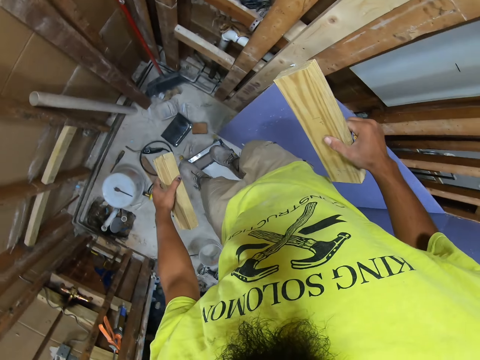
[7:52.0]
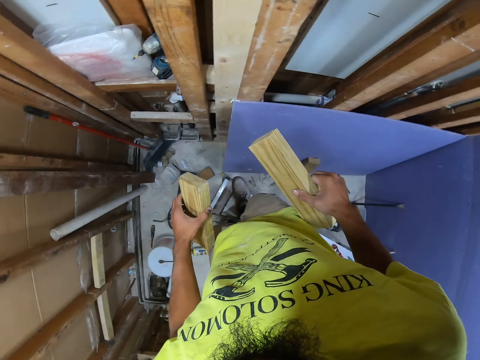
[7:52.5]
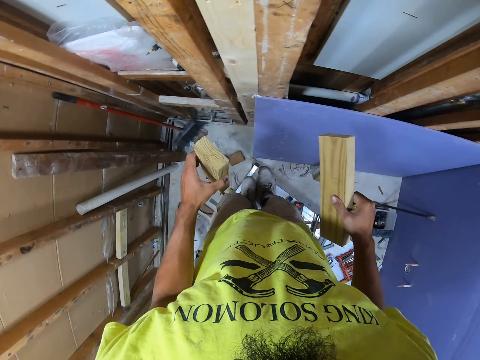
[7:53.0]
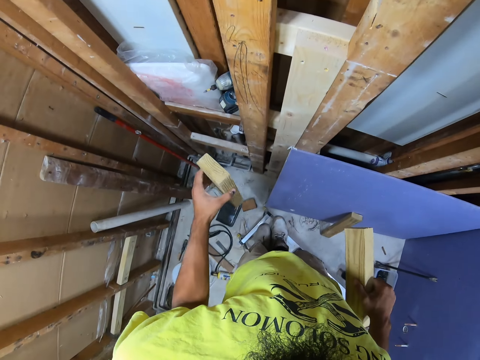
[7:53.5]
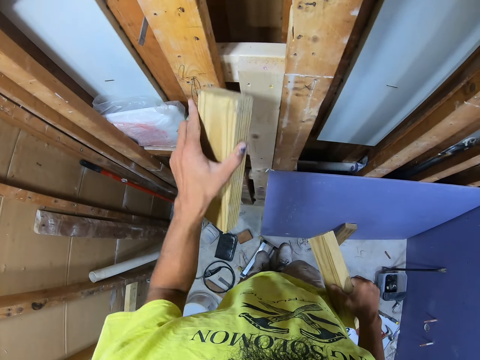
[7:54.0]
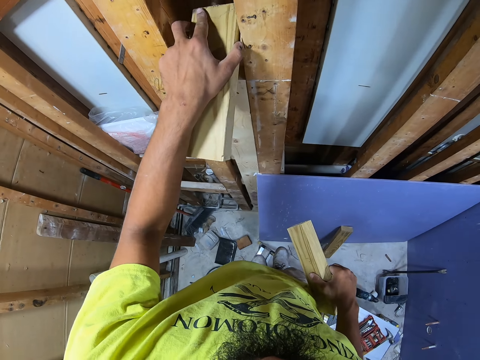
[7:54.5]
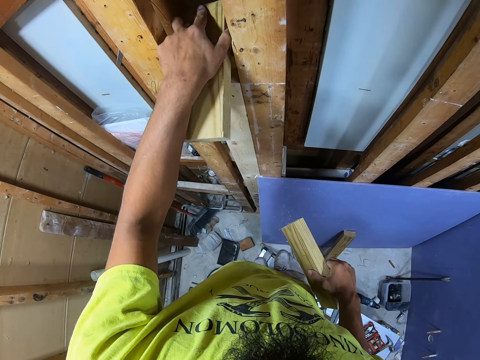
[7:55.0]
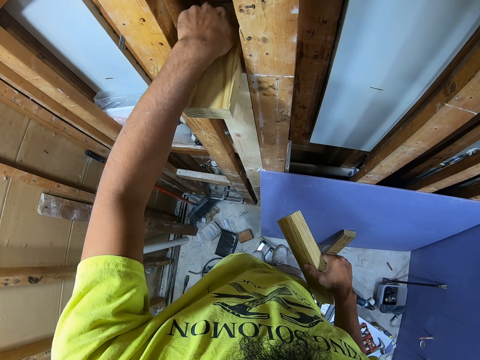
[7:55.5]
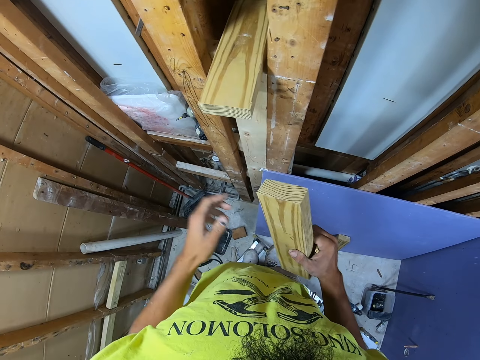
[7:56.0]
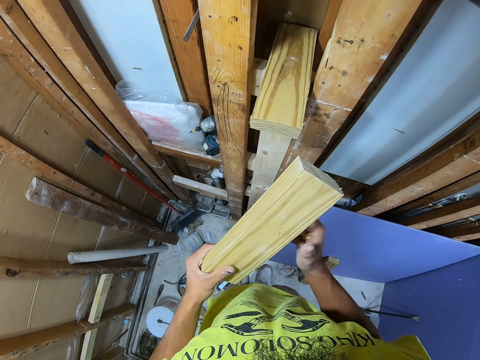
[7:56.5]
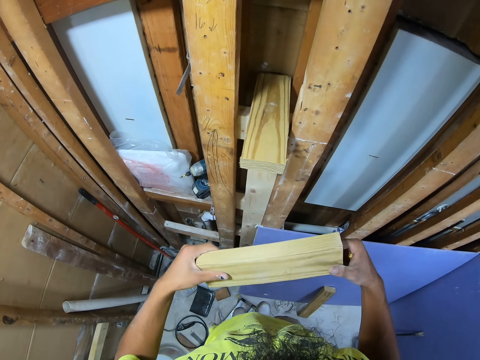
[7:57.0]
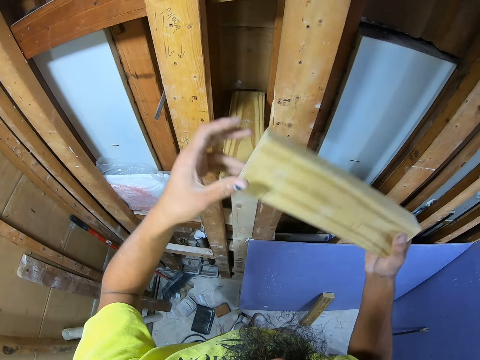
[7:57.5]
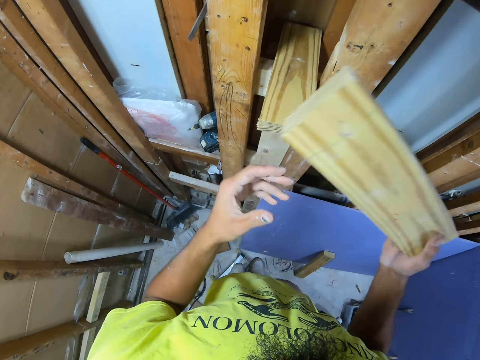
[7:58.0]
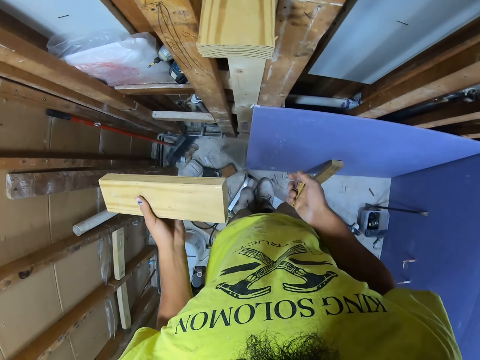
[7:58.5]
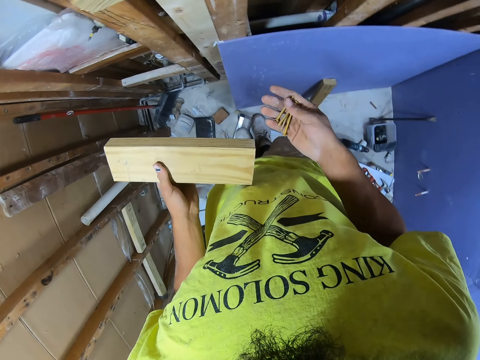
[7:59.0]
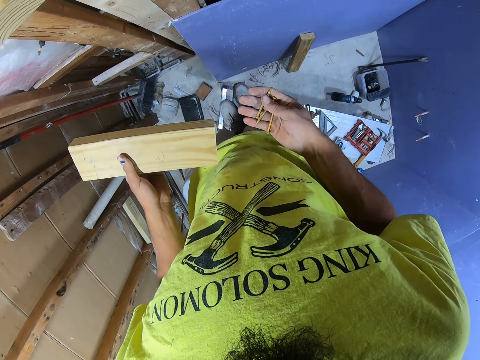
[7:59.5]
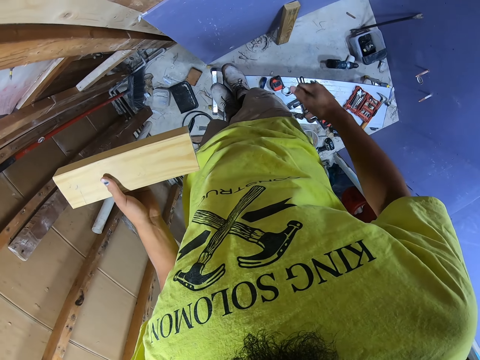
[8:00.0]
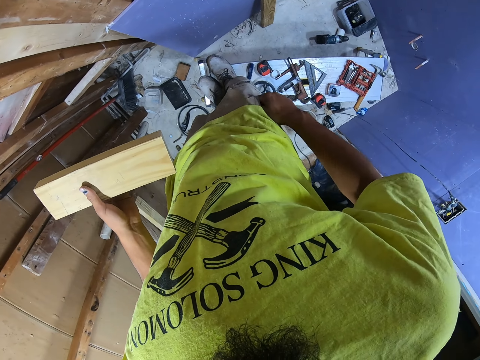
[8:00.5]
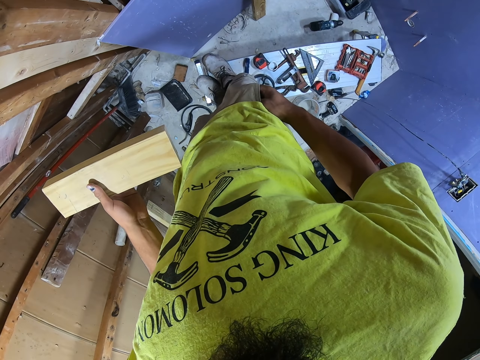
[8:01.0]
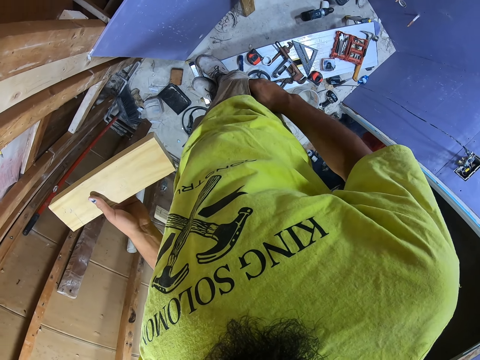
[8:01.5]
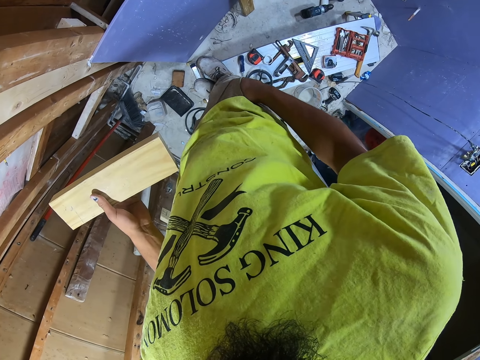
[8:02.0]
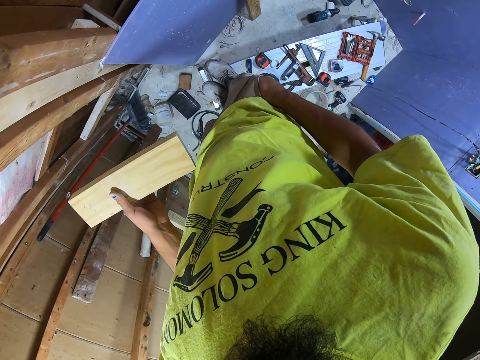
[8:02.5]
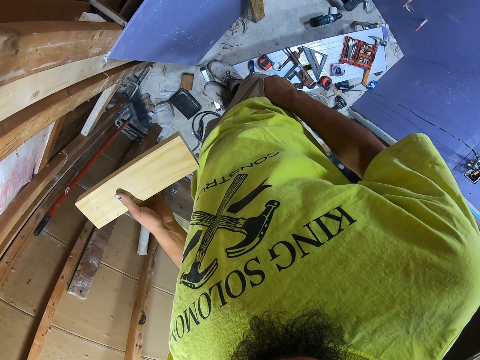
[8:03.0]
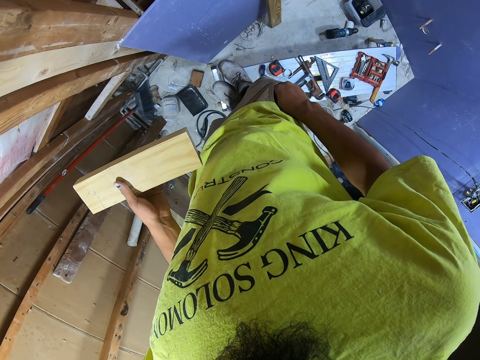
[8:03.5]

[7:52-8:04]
The camera wearer holds the wood. They put the wood on a shelf in the wooden wall. They look at the screws on the hand. They place the screws in the pocket. They put their hand in the pocket.

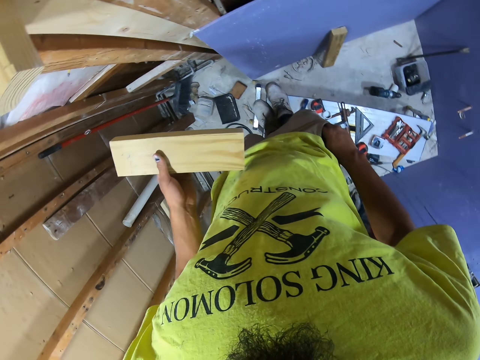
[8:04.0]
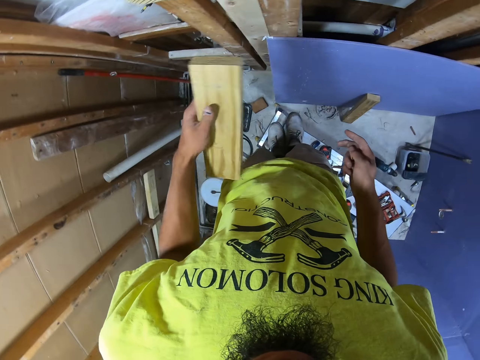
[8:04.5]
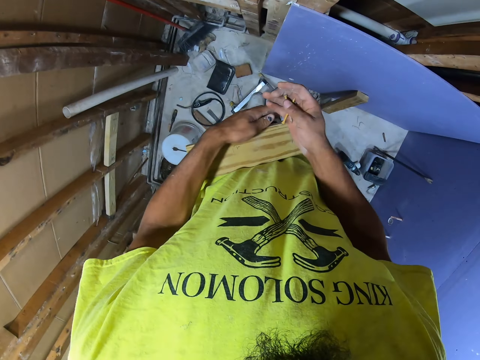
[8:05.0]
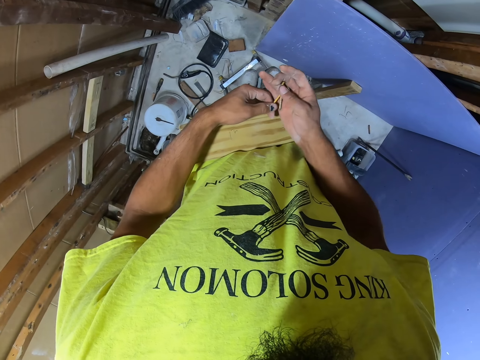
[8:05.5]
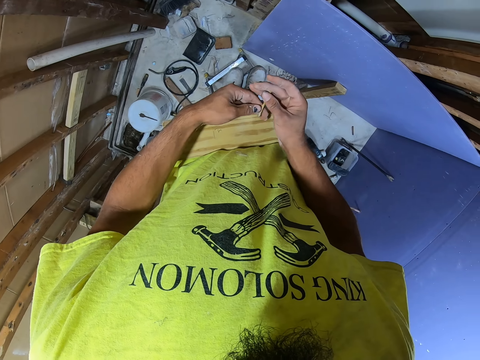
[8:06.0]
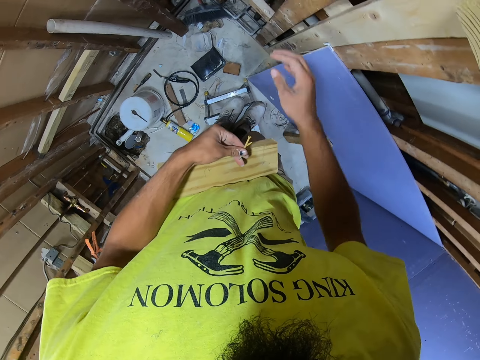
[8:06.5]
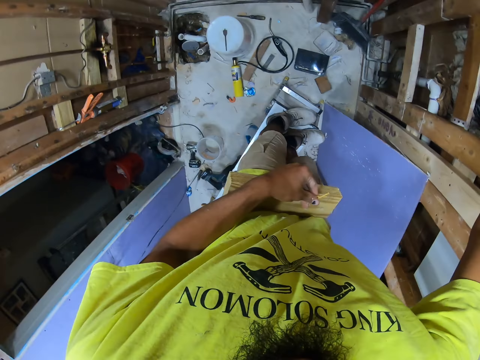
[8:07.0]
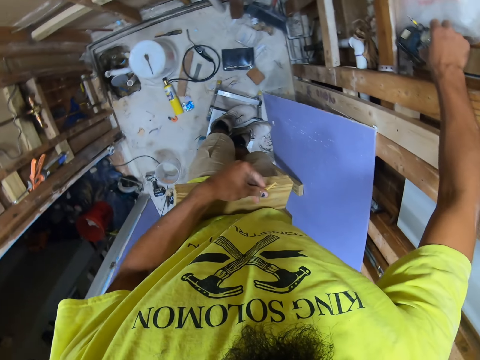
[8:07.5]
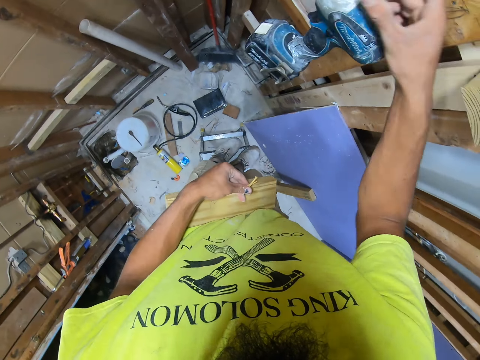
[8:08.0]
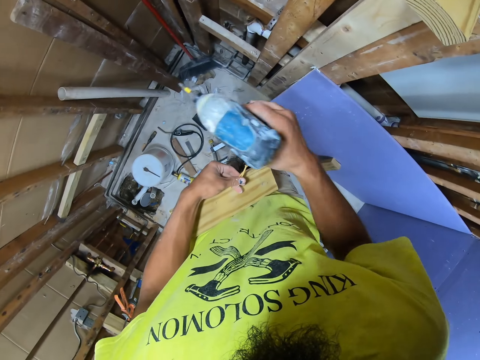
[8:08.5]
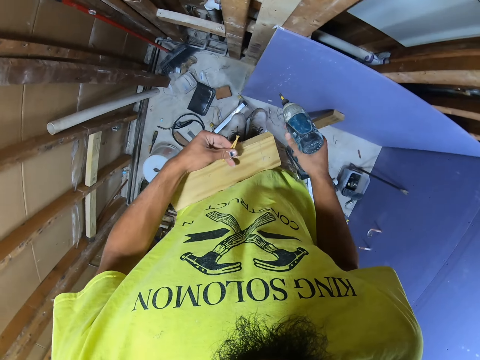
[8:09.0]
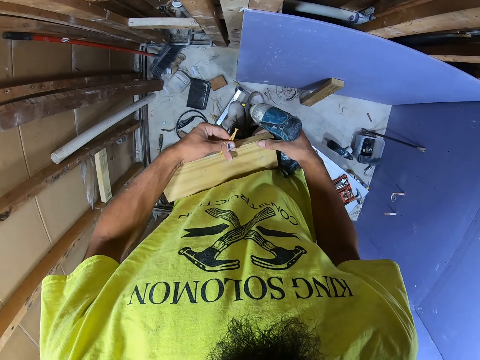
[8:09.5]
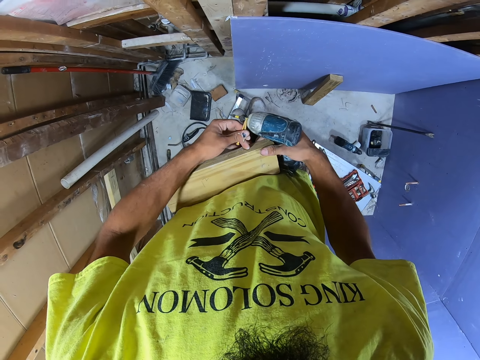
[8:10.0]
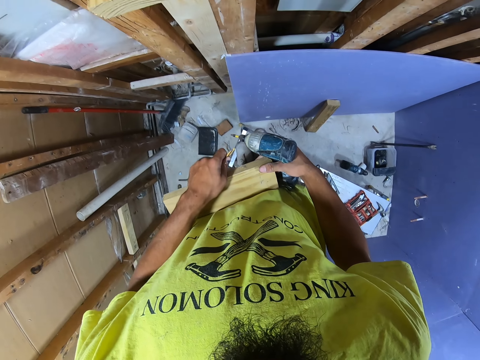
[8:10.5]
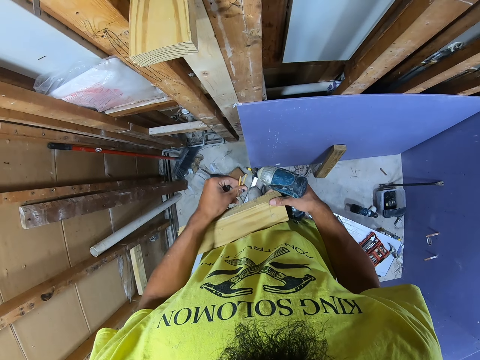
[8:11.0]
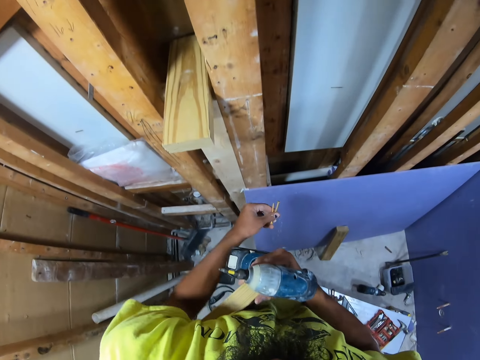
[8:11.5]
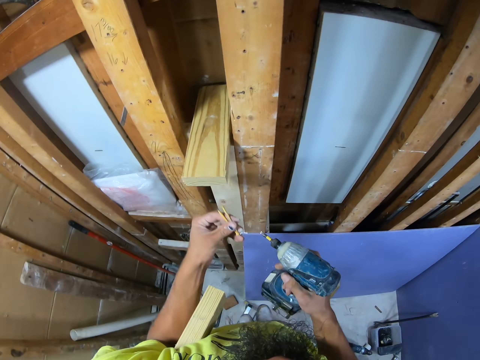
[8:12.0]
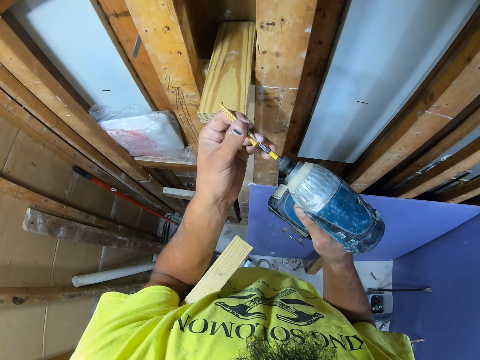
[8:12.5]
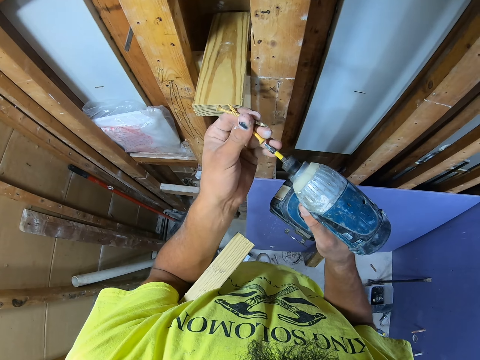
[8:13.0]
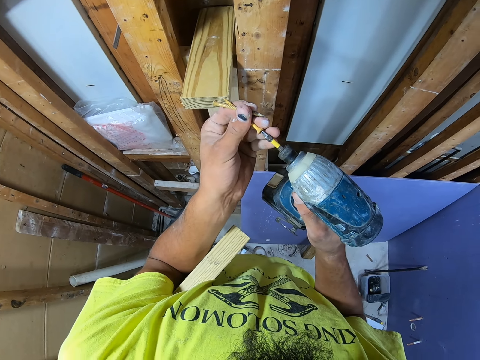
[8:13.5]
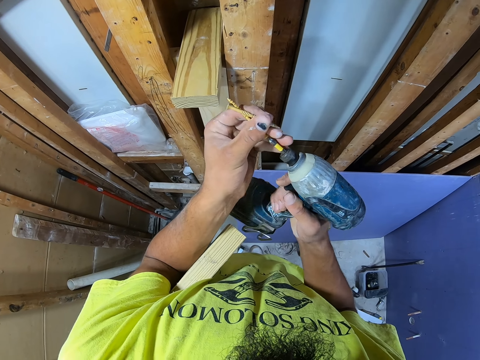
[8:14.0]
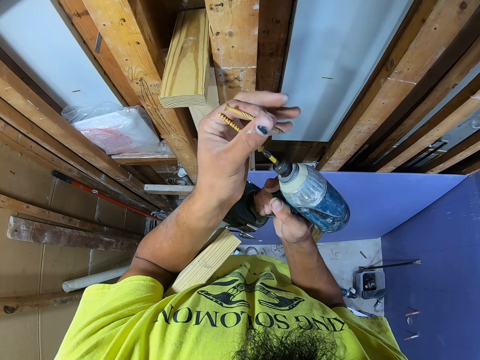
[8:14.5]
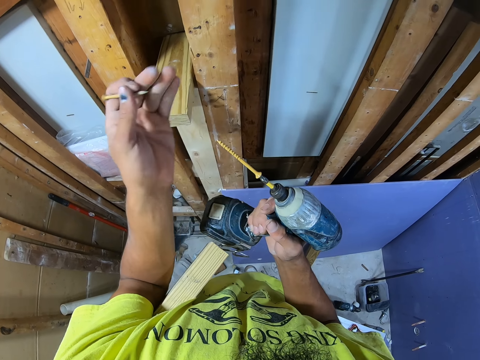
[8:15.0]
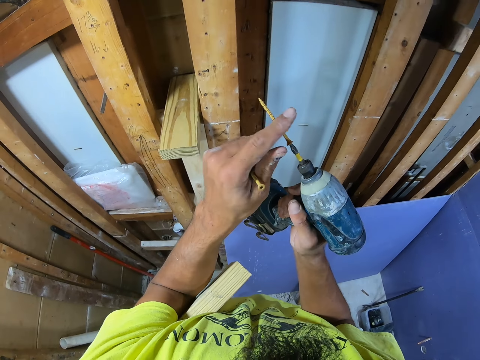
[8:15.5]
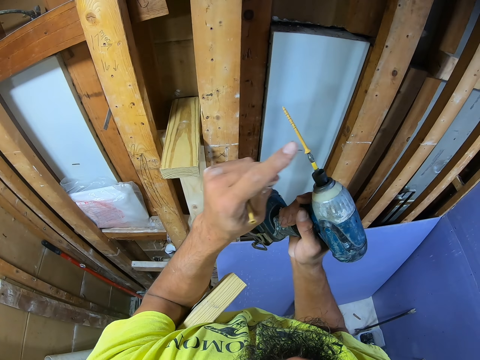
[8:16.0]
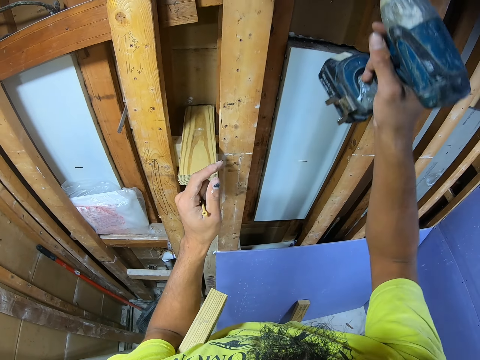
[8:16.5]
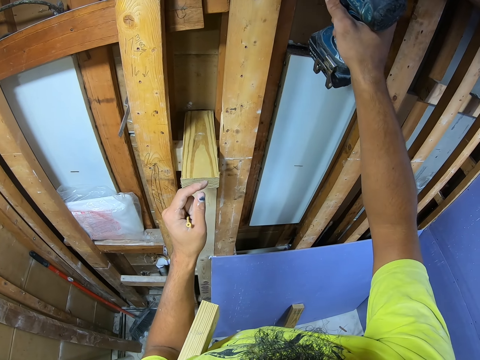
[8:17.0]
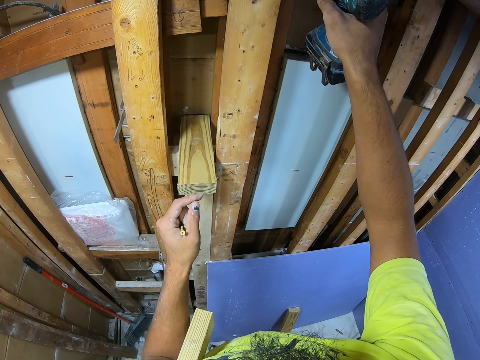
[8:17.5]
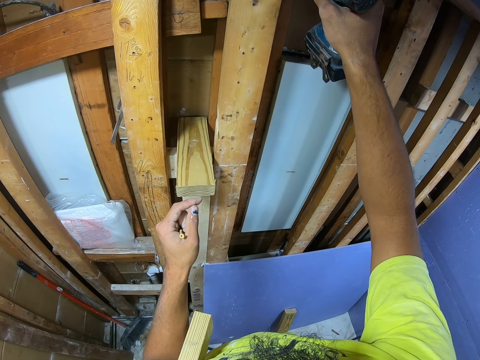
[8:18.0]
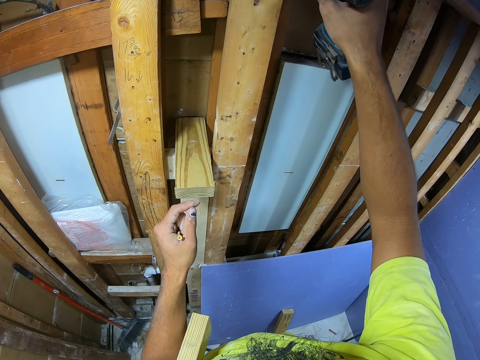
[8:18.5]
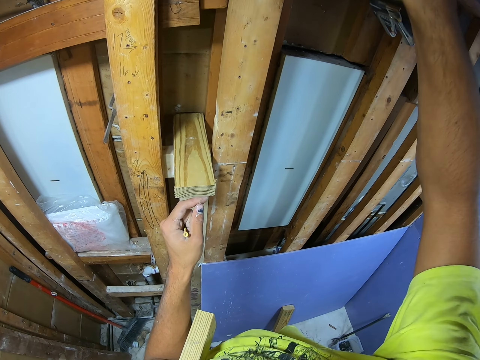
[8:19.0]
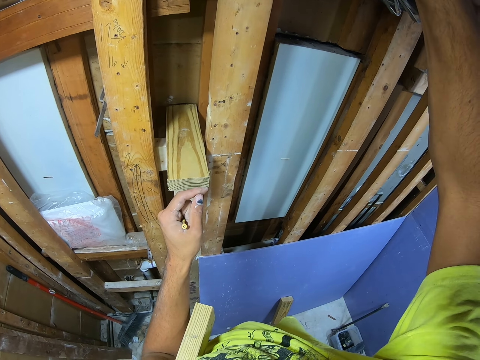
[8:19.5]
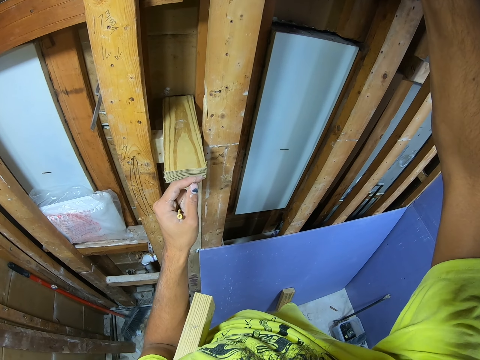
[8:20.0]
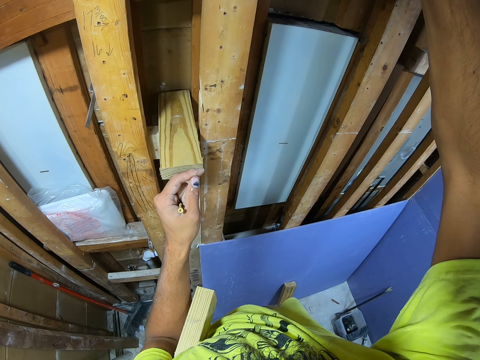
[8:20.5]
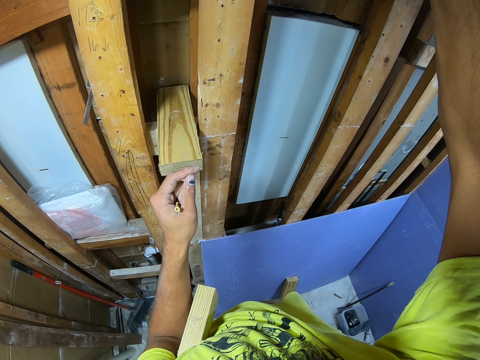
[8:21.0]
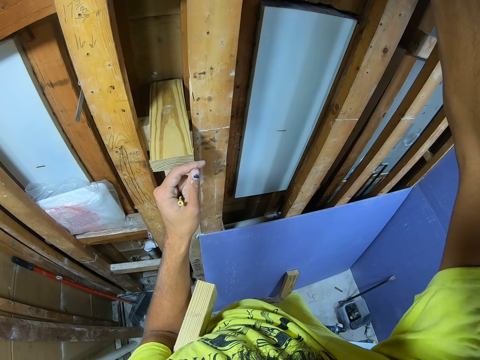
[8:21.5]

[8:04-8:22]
The camera wearer removes their hand from the pocket. They hold the screws with both hands. They pick up the drill screw gun in the shelf. They hold the gun well. They place the screw on the drill bit. They drill the screw on the stud.
